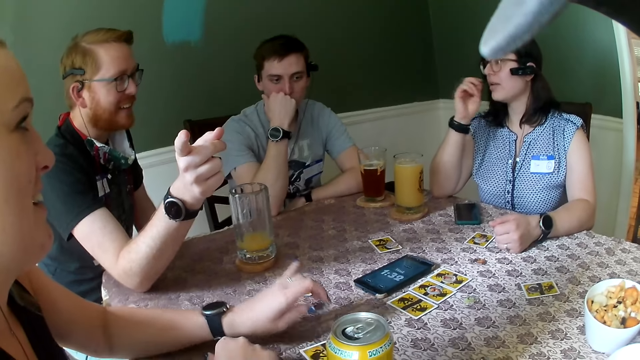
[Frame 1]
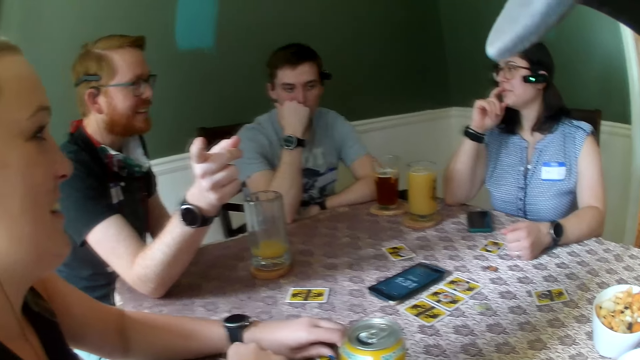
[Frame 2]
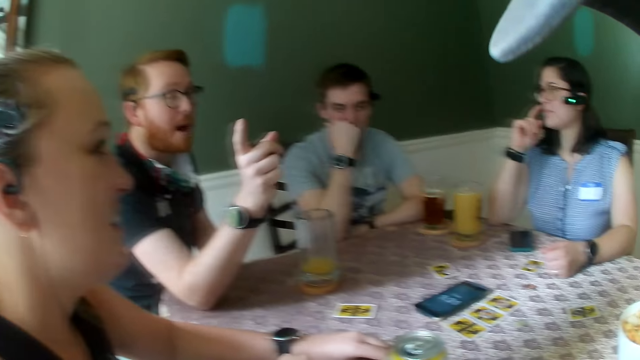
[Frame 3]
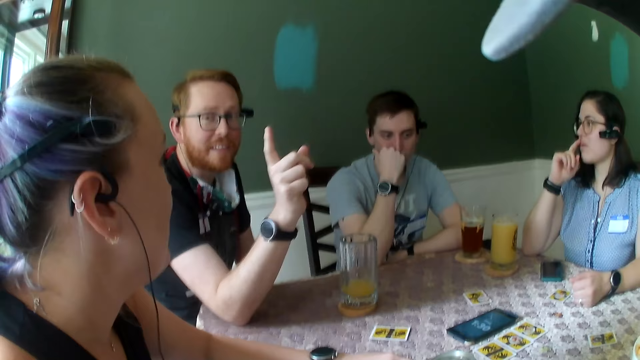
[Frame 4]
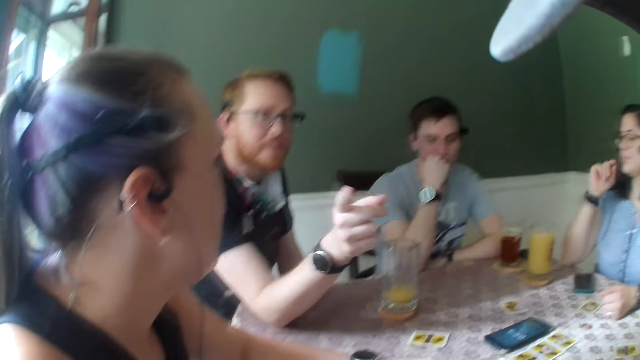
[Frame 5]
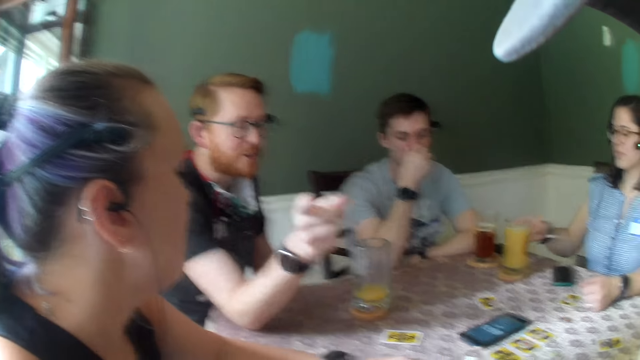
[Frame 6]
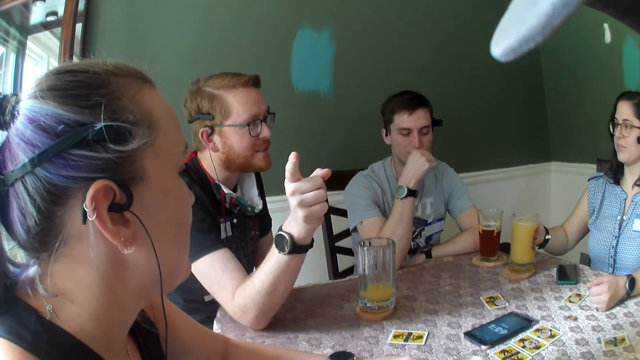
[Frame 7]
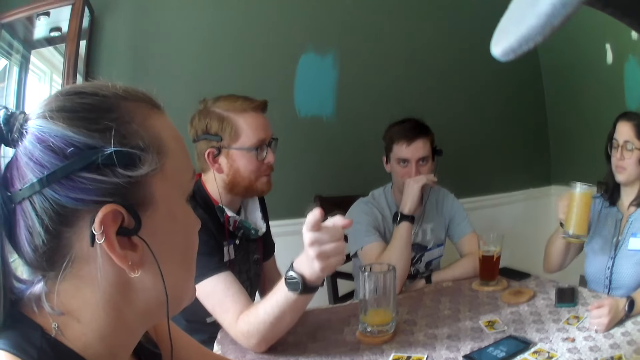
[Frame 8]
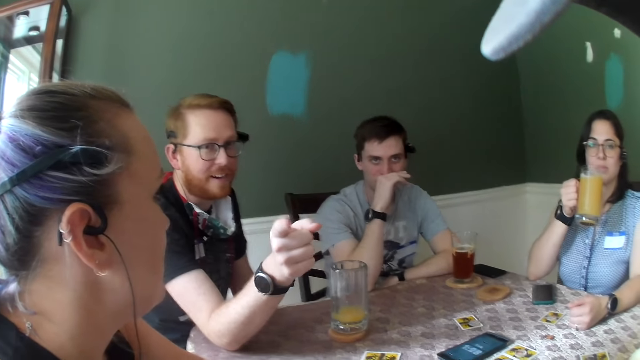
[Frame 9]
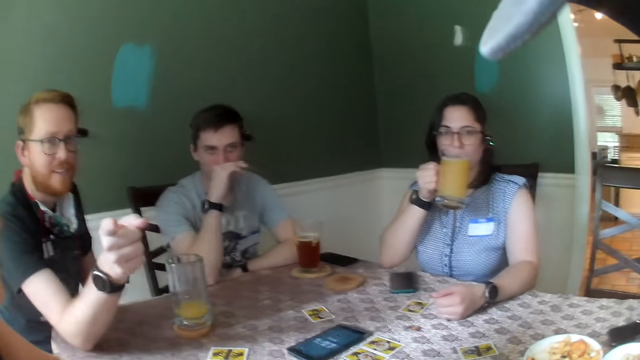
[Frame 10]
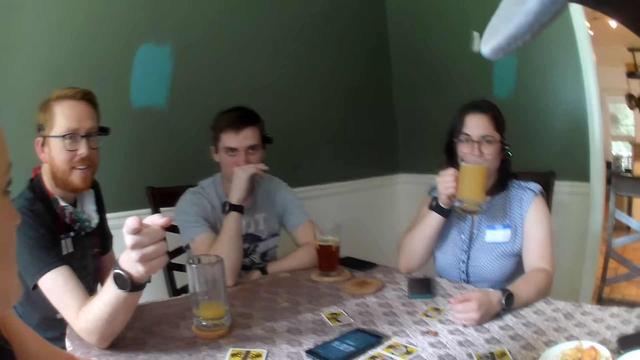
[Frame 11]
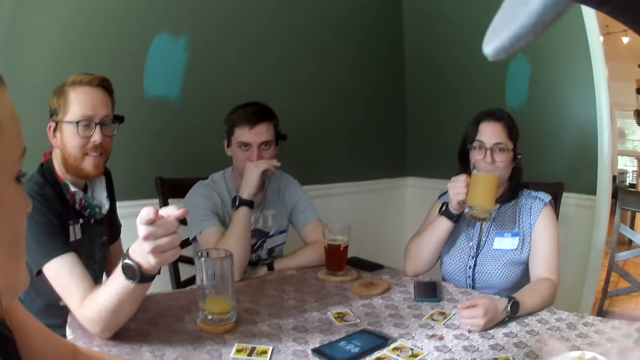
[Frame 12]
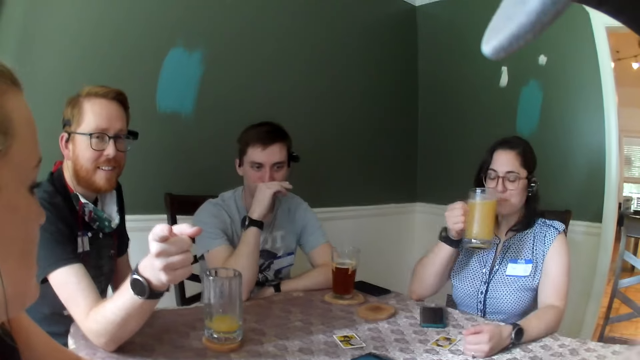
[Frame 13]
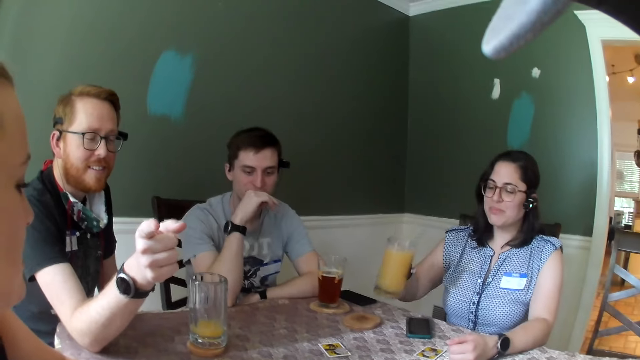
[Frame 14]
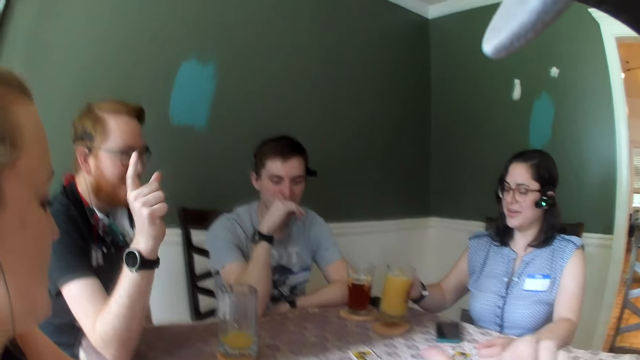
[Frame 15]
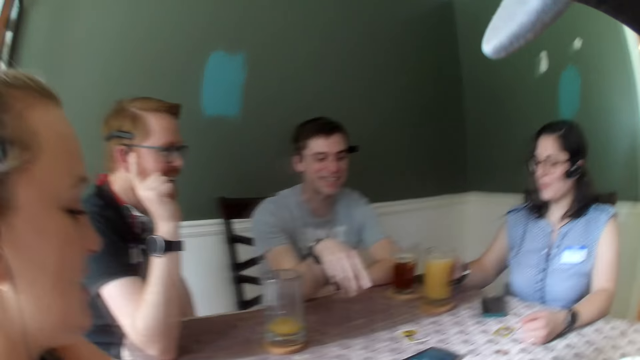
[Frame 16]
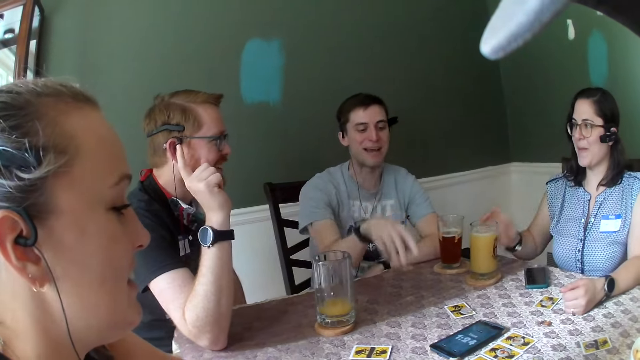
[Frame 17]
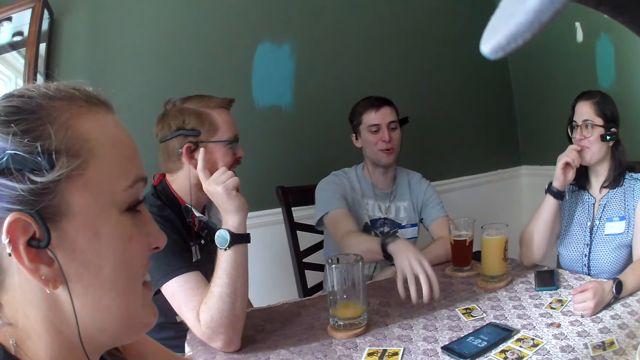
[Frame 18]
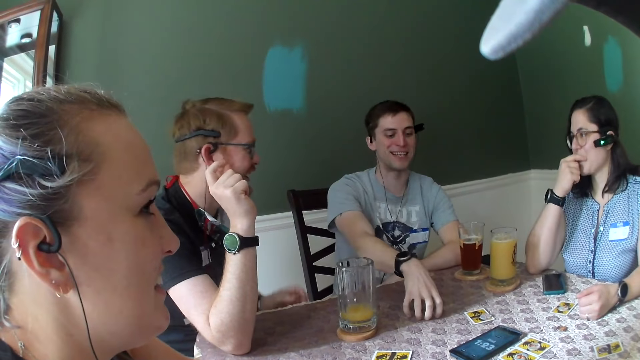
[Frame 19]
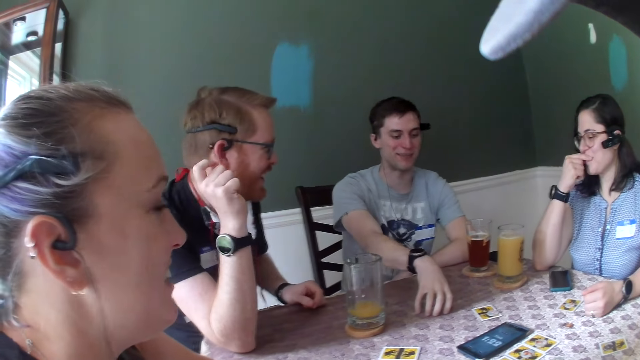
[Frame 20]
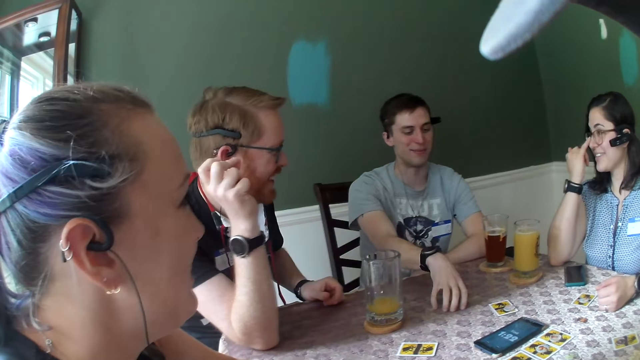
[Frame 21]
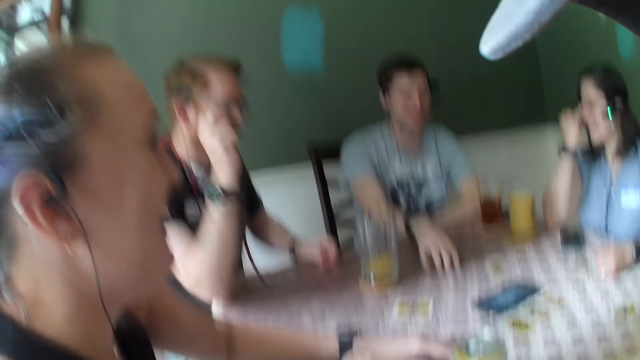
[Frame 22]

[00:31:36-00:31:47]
A woman picks the glass of juice from the coaster on the table with her right hand. She drinks from the glass of juice in her right hand and drops the glass of juice in her right hand on the coaster on the table. A man makes a gesture.

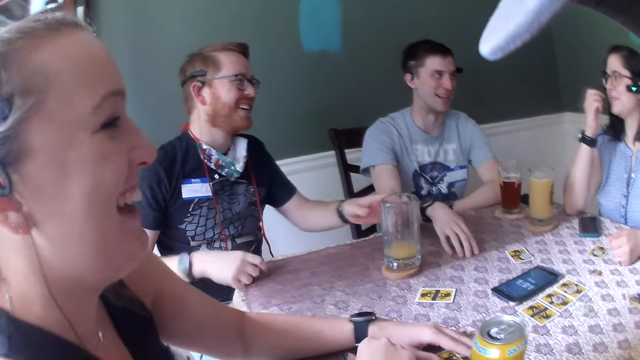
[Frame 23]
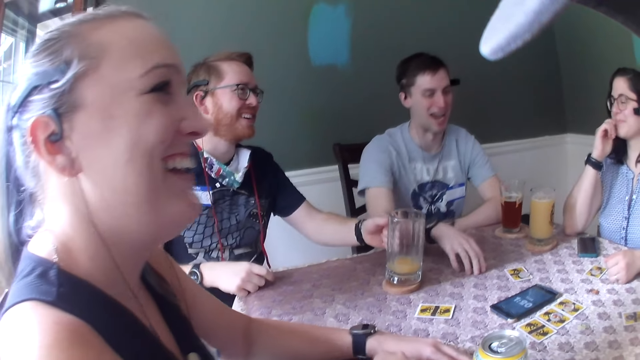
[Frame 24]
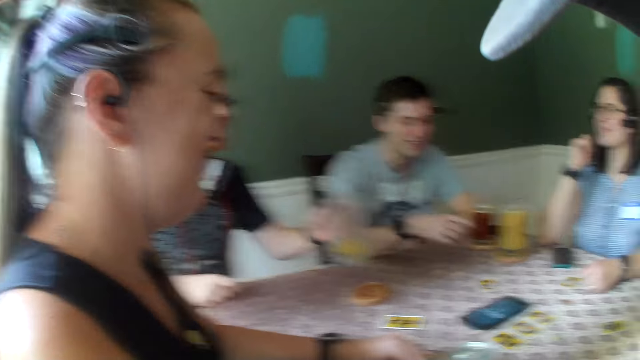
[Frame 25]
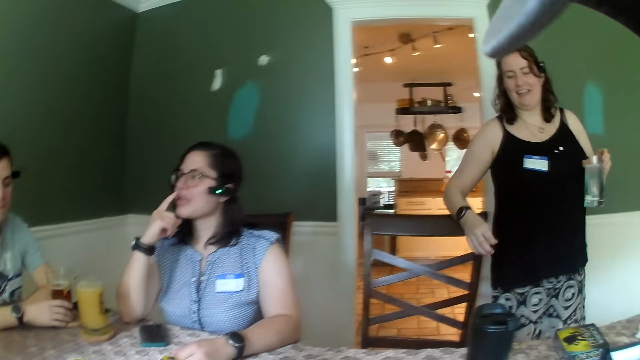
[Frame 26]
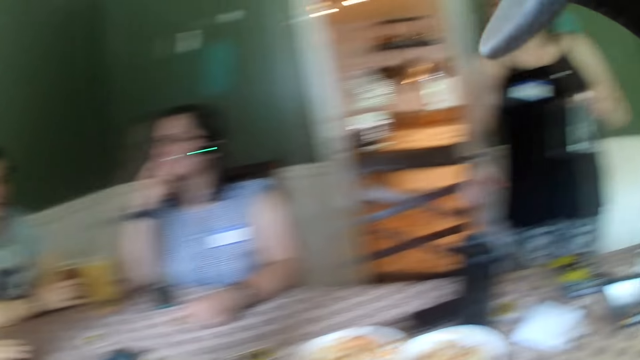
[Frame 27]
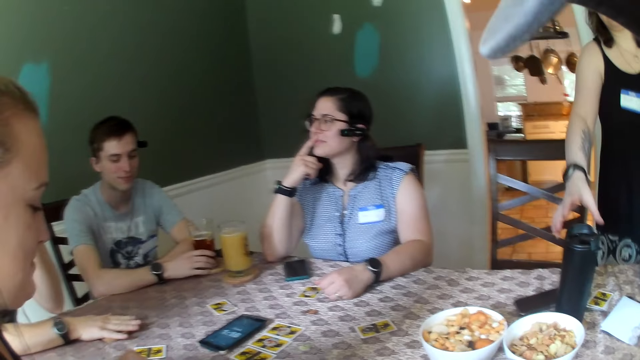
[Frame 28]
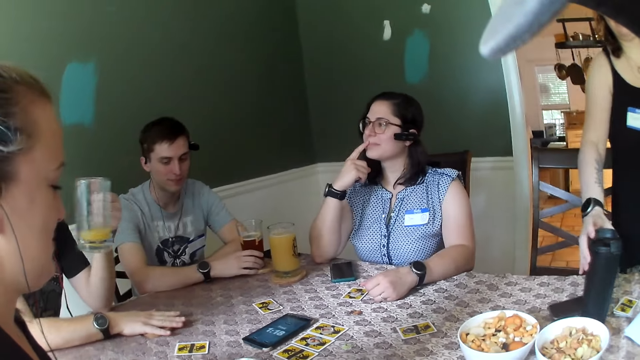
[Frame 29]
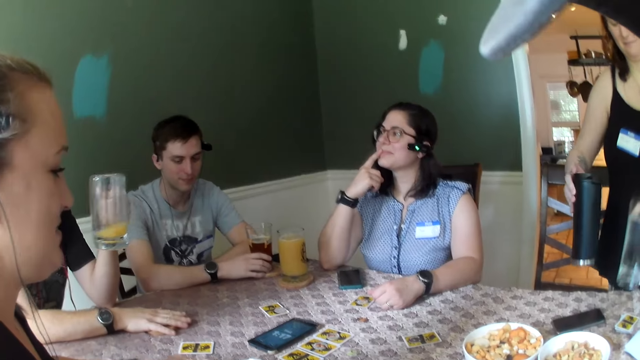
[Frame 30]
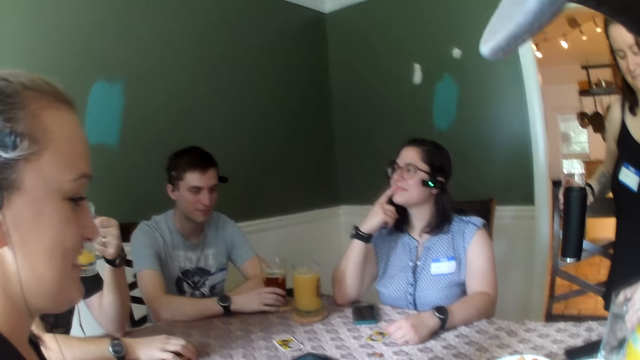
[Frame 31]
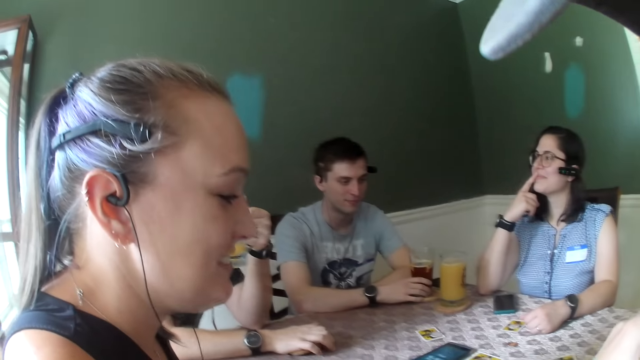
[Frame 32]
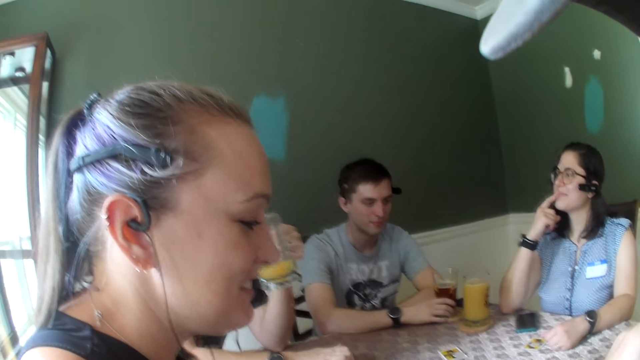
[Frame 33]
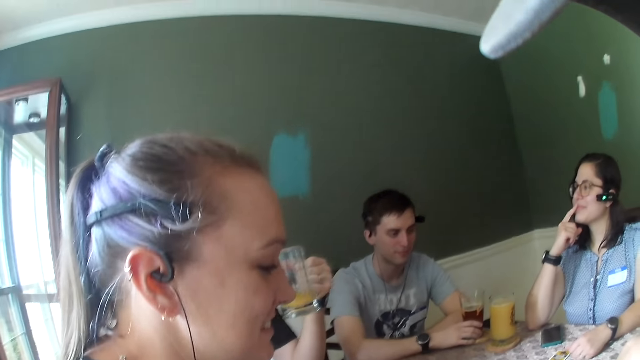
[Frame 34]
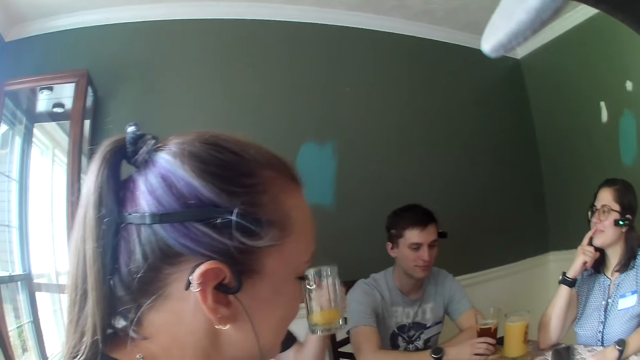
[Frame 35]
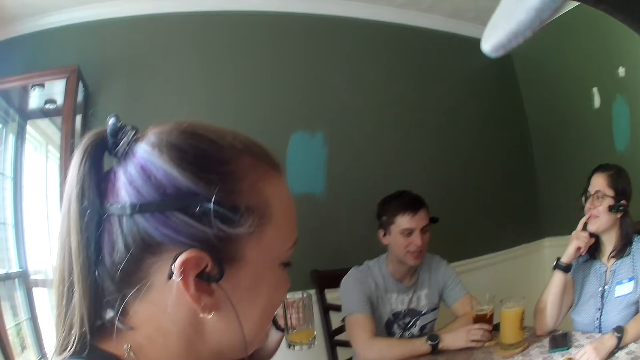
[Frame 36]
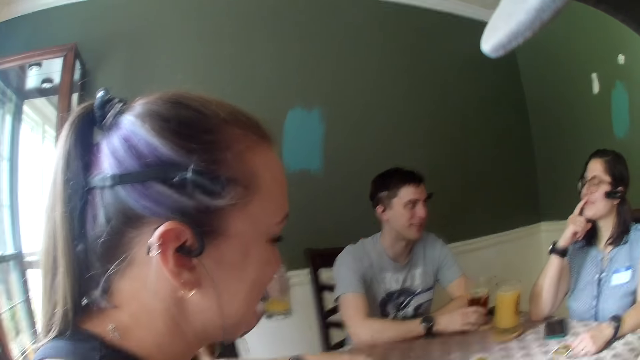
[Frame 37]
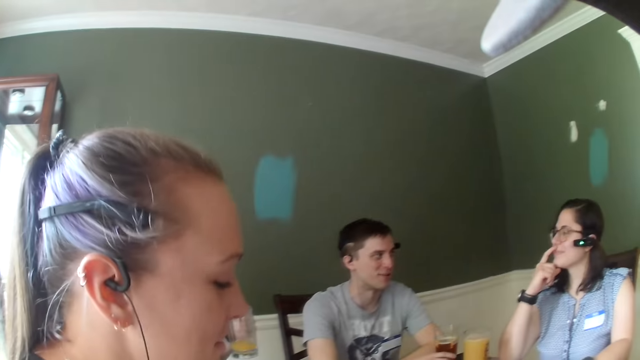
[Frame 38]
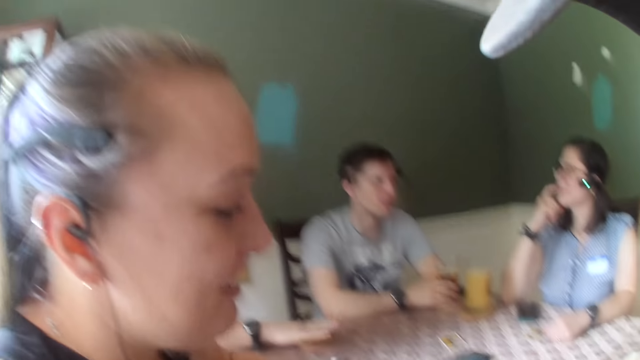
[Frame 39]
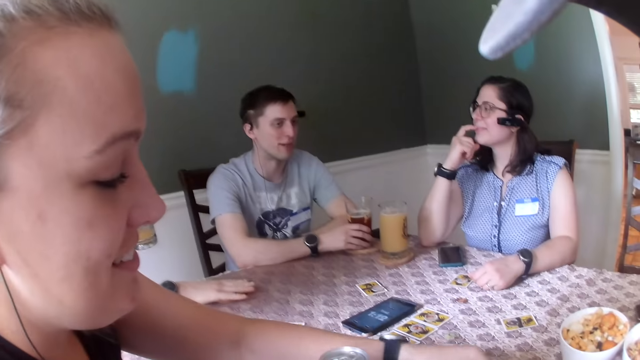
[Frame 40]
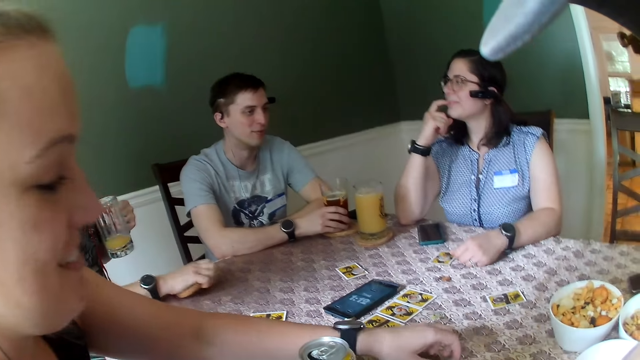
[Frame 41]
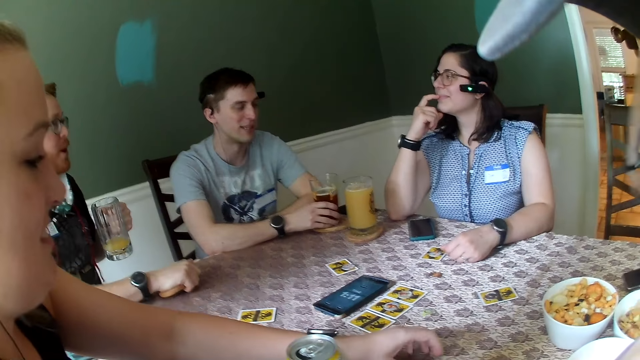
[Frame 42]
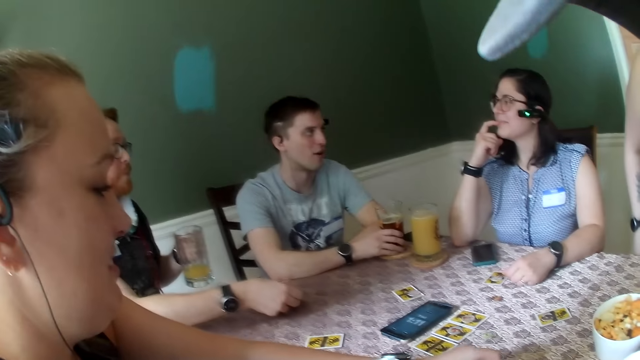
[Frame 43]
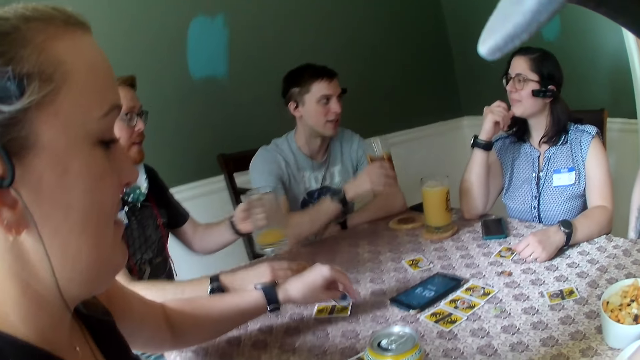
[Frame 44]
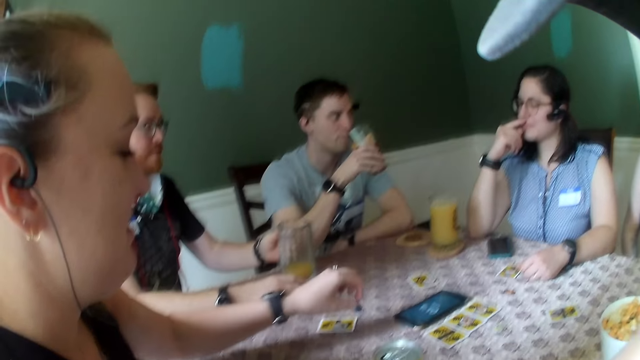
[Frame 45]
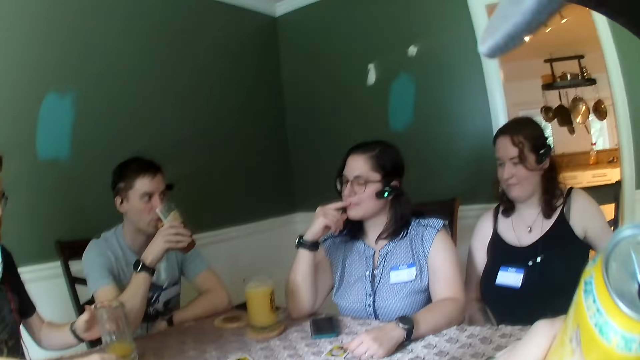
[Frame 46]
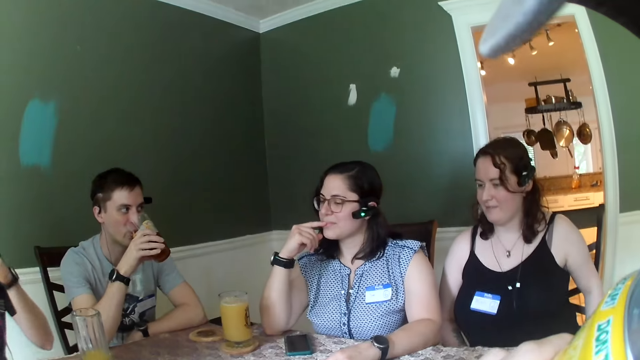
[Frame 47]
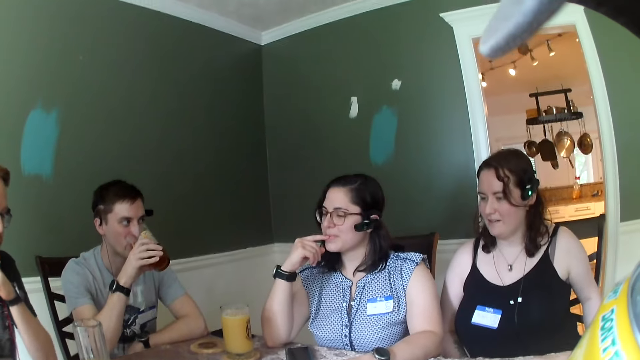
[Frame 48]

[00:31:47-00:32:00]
A man picks a glass cup from a coaster on the table with his left hand. A woman walks towards the table from a kitchen with a glass of water in her left hand. The camera wearer looks at a lady. The man speaks to everybody on the table. The woman picks a black cup from the table with her right hand. The woman places the glass of water in her left hand on the table. Another man interacts with another woman. The camera wearer stares at the cards on the table. The other man picks a glass cup from the top of a coaster on the table with his right hand. The first man places the glass cup in his left hand on the coaster on the table. The other man drinks from the glass cup in his right hand. The camera wearer drinks from a canned drink with his left hand.
